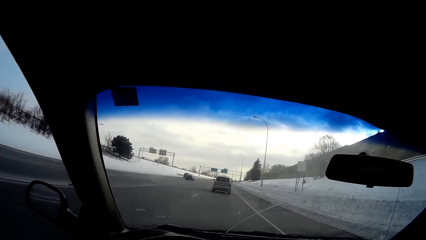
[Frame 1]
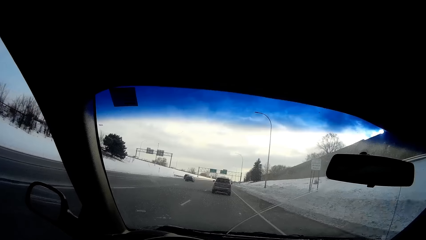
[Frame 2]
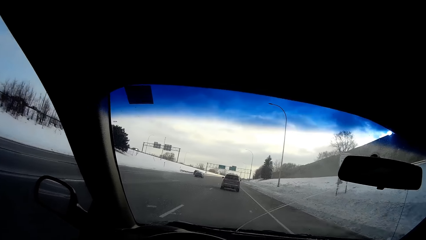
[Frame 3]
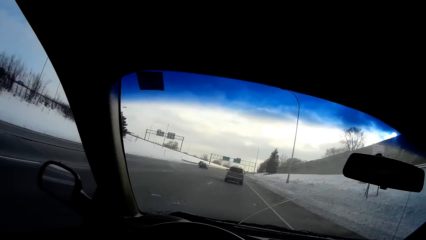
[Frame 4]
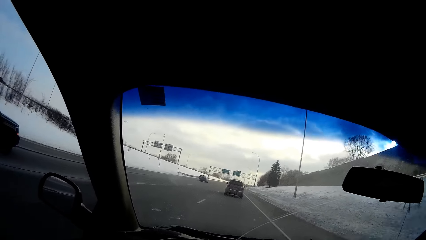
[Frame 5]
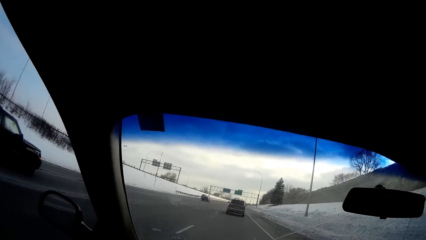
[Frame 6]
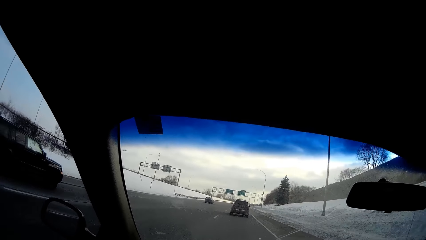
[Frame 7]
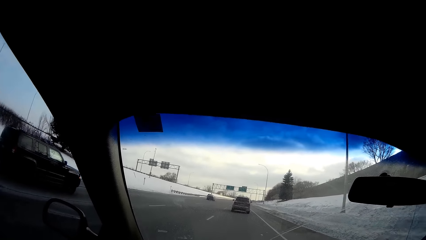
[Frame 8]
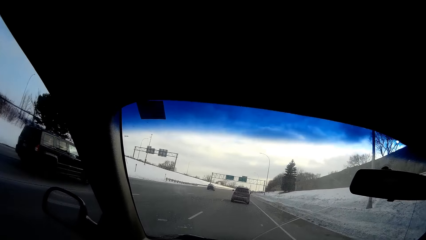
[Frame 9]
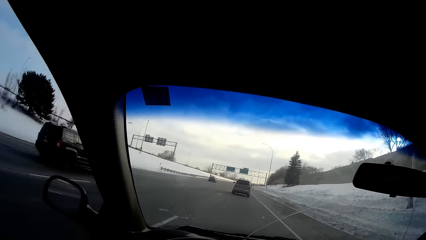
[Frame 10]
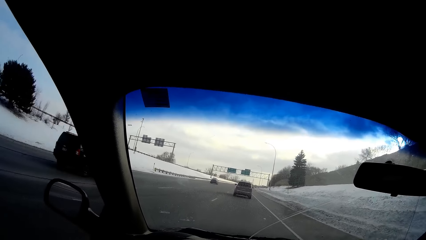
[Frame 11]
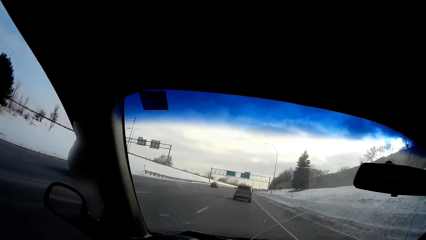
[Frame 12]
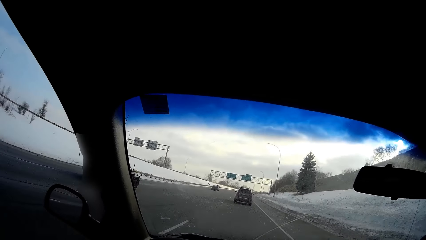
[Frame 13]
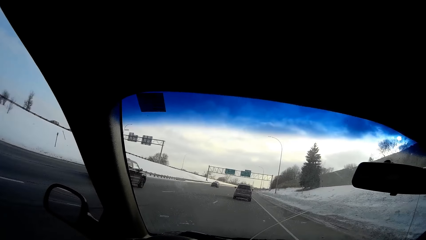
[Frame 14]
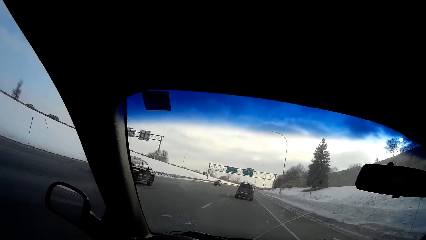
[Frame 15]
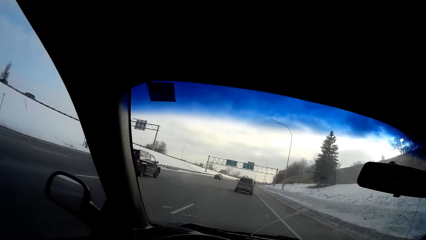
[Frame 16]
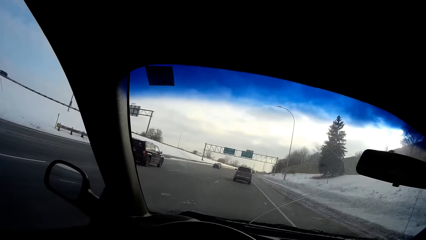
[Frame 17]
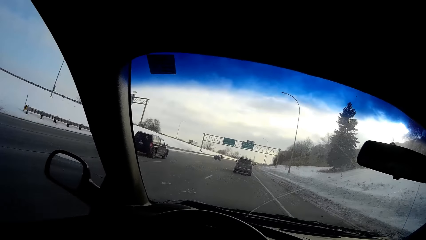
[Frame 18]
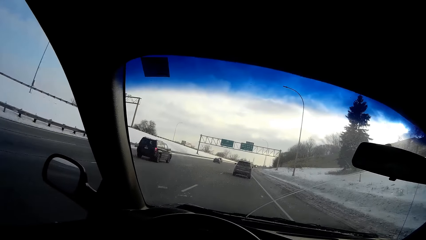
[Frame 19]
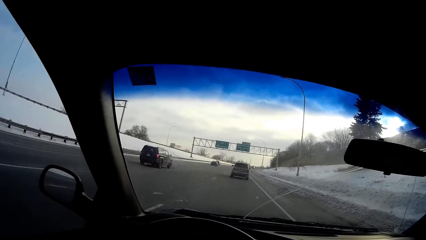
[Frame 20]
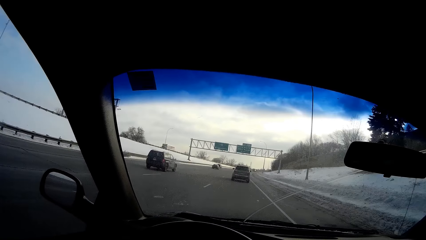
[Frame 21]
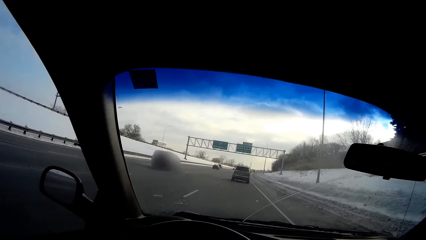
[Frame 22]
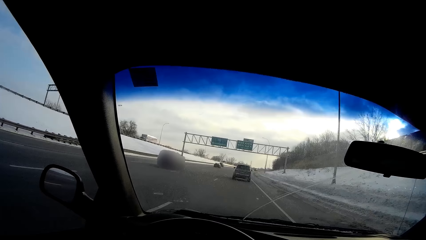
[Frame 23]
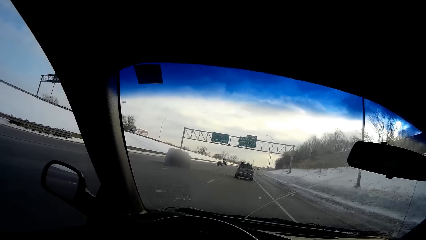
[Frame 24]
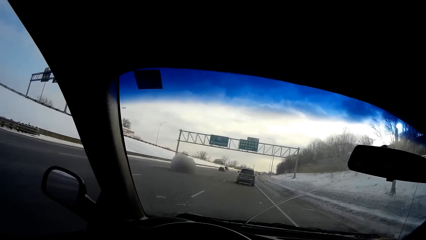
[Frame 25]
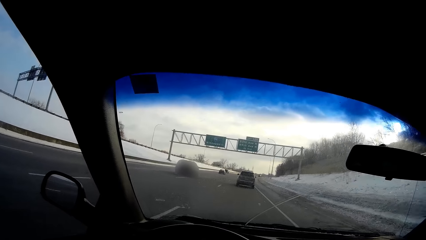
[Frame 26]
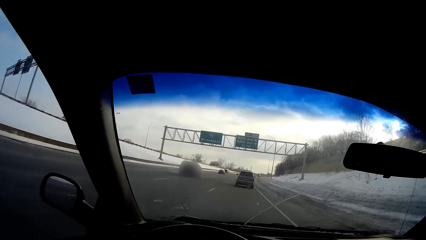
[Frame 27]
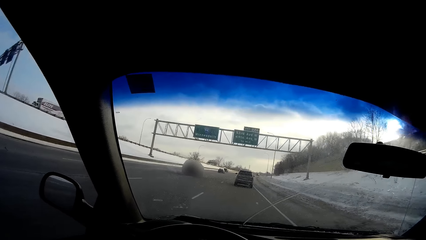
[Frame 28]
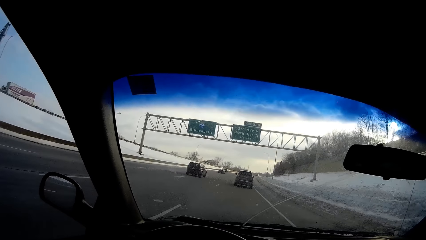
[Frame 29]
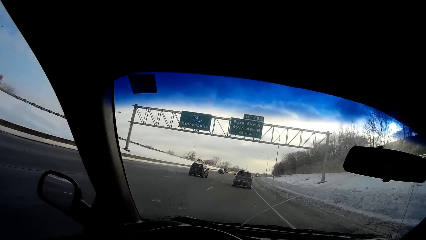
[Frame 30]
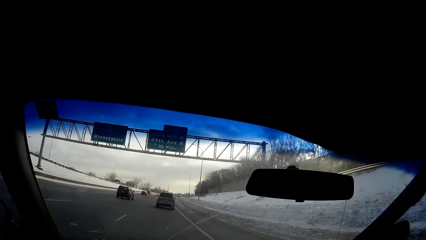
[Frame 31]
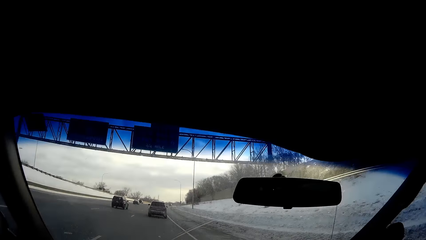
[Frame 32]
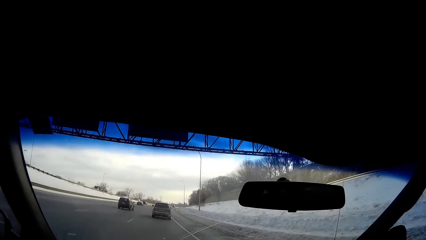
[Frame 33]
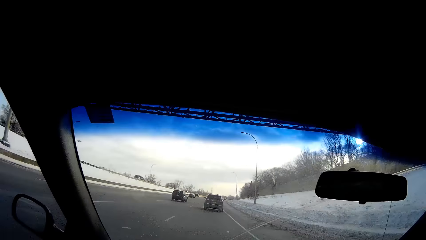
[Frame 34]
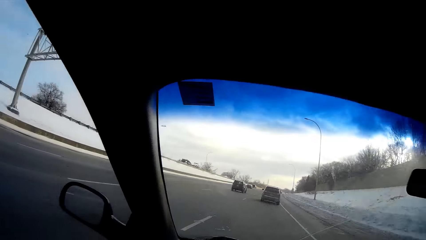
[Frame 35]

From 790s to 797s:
A black car drives past the camera wearer.

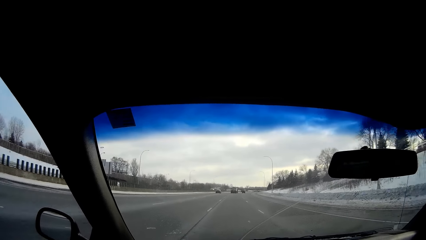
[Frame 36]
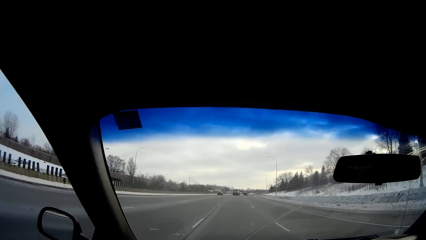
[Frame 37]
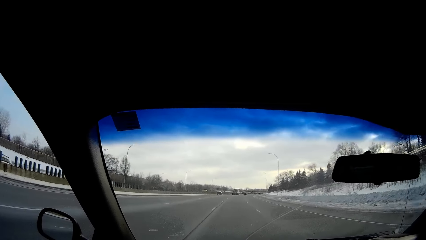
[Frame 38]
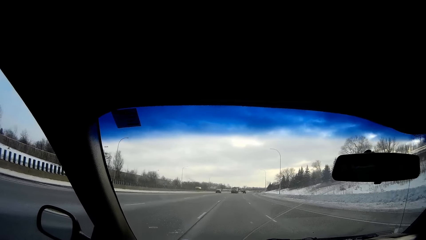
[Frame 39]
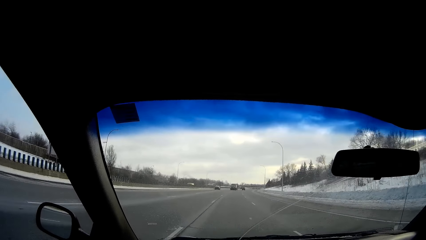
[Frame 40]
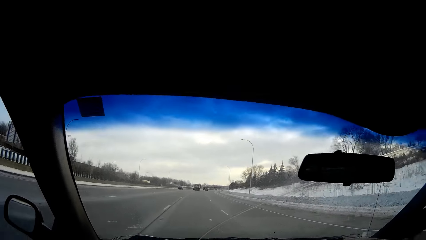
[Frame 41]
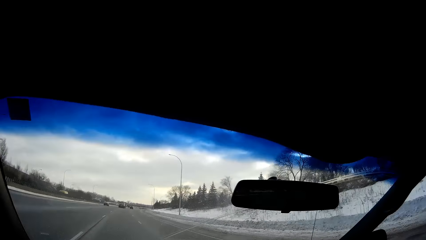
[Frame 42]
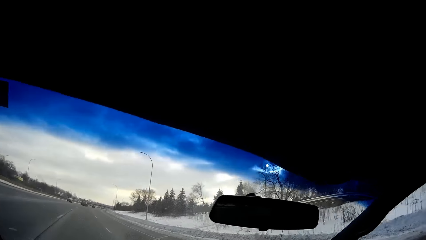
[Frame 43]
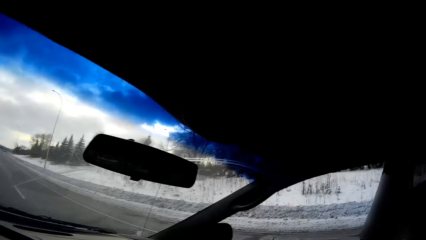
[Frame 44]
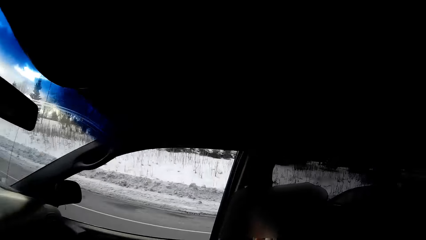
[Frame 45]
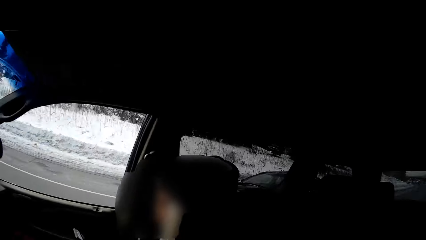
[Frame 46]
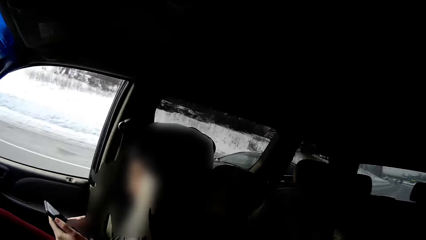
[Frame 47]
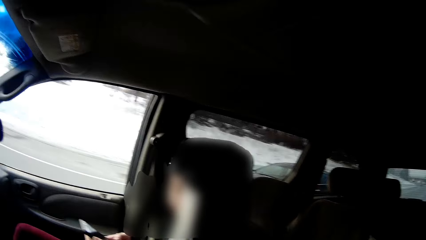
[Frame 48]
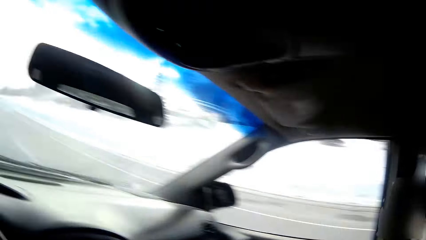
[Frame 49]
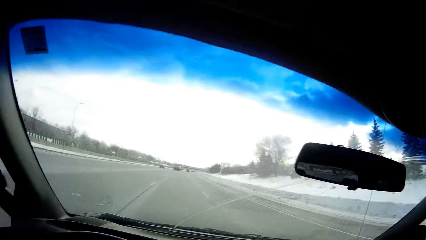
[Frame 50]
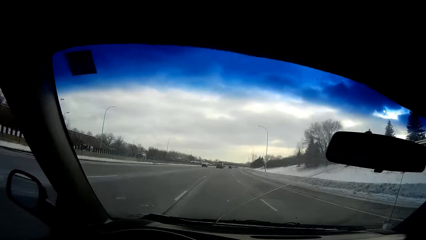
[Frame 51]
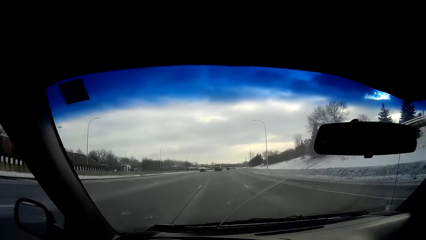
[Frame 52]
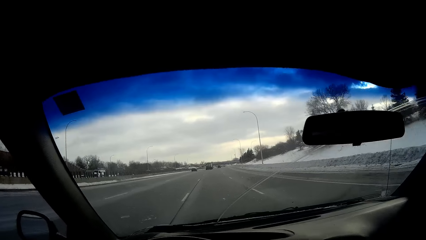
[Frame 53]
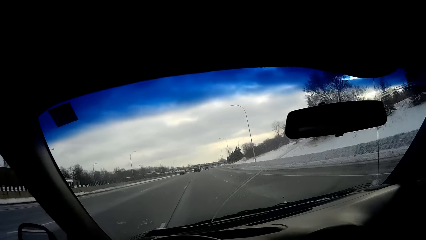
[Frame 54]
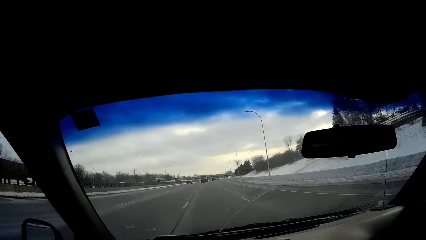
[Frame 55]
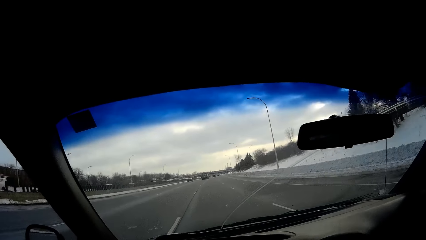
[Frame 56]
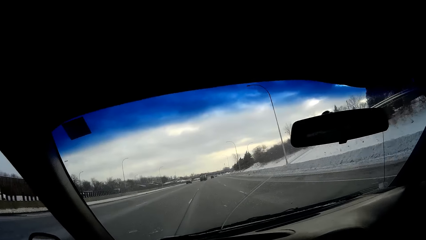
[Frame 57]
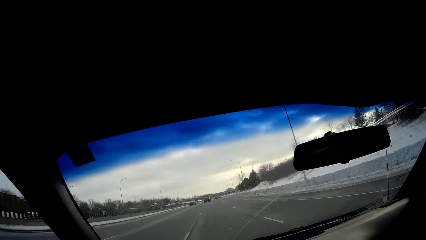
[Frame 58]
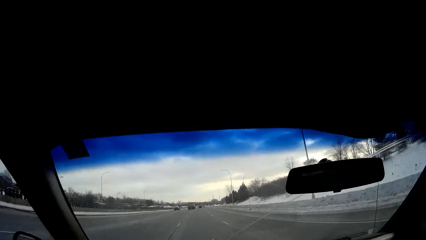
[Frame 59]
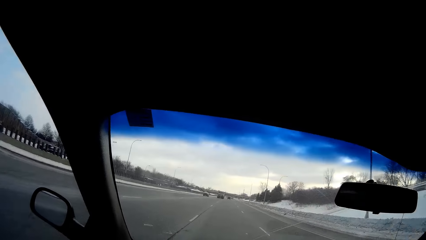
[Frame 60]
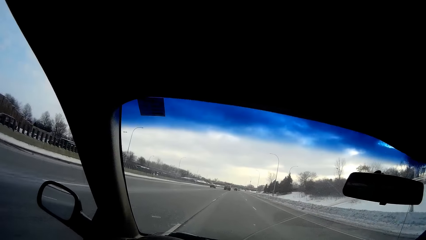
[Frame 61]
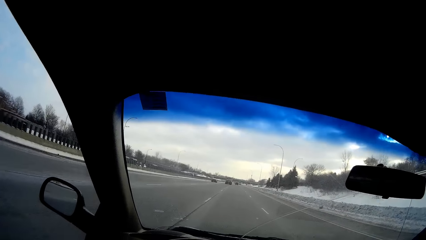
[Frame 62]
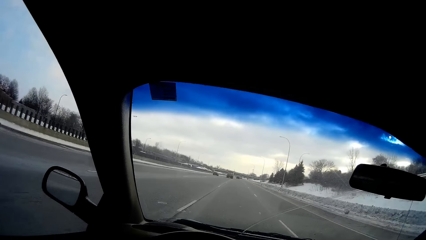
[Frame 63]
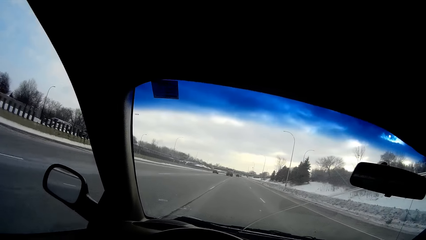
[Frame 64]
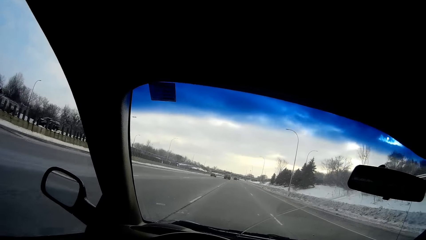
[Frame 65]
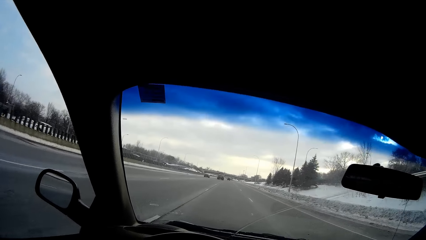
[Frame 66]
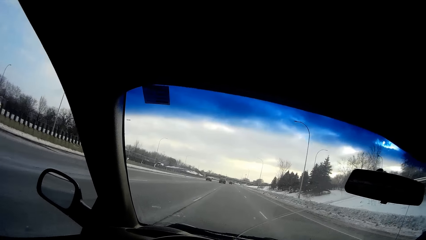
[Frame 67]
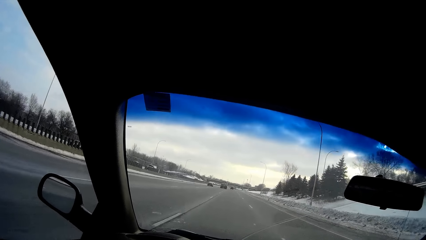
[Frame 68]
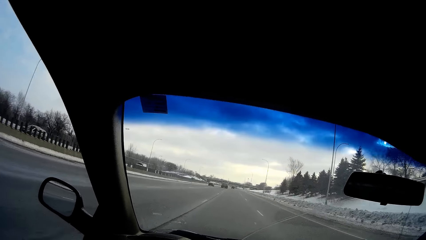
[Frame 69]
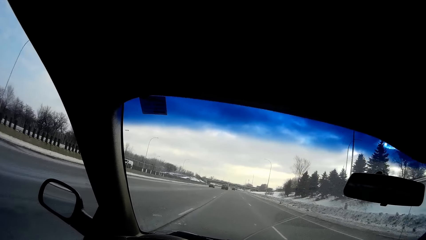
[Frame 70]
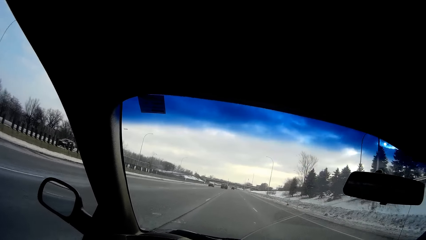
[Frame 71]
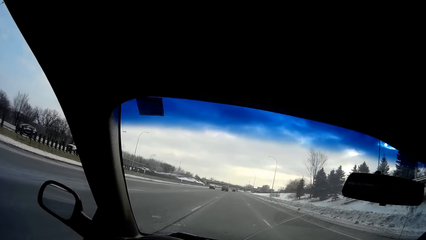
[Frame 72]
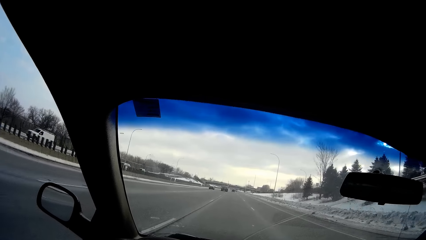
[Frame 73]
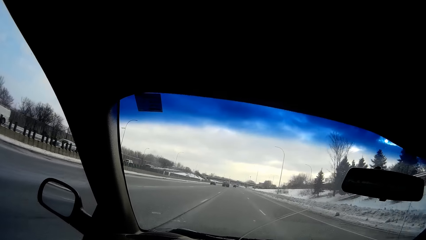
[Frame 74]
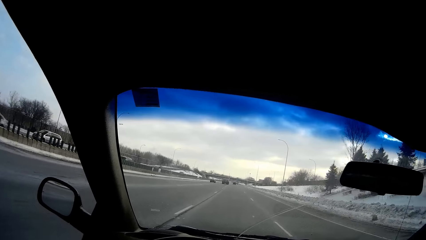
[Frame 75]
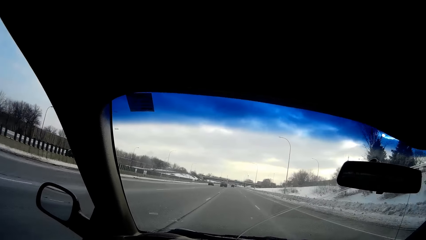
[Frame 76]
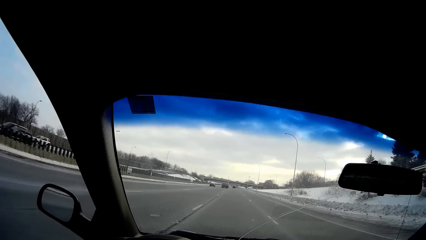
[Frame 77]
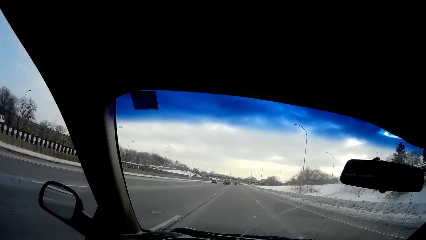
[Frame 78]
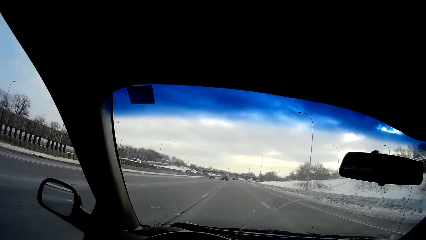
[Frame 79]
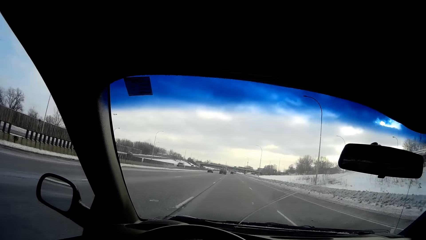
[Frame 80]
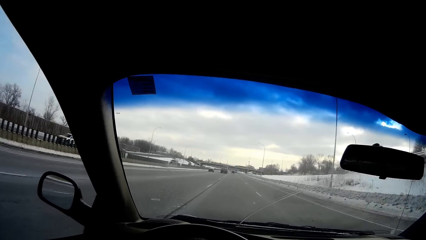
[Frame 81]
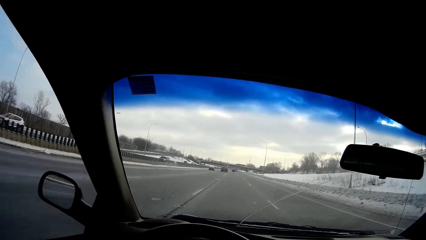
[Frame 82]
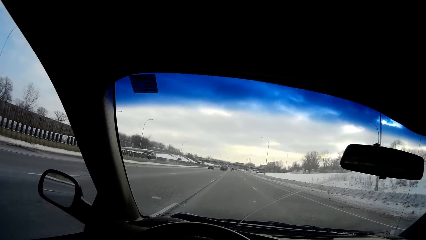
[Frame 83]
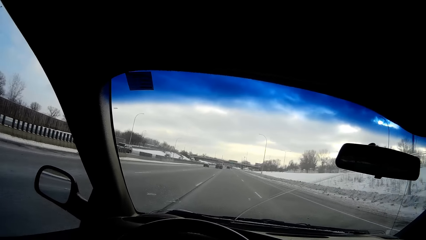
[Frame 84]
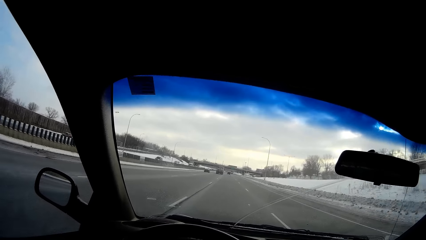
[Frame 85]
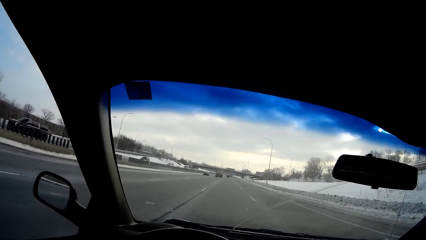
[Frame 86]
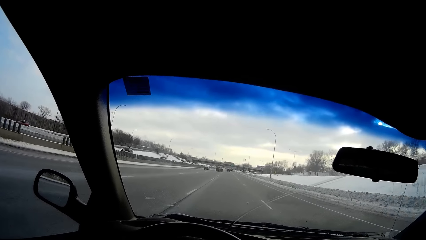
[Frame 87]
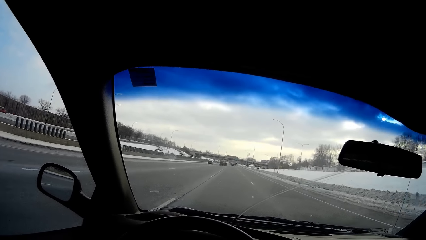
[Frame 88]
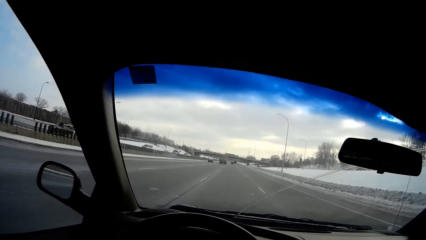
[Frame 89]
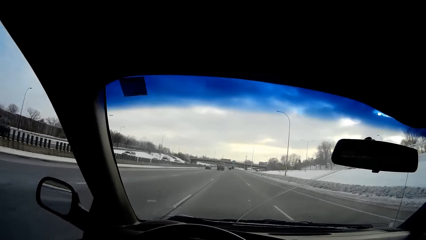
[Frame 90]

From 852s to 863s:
The camera wearer looks around. A woman operates a phone with both hands. The camera wearer drives the car on the road.
